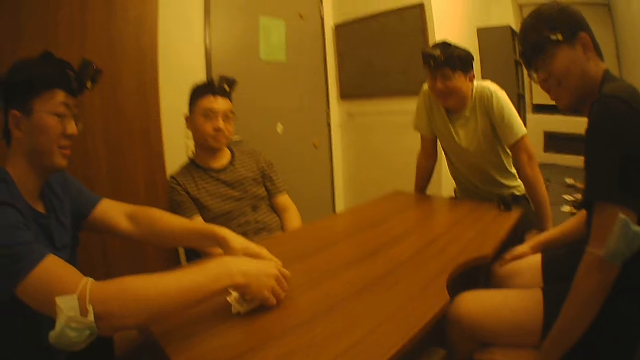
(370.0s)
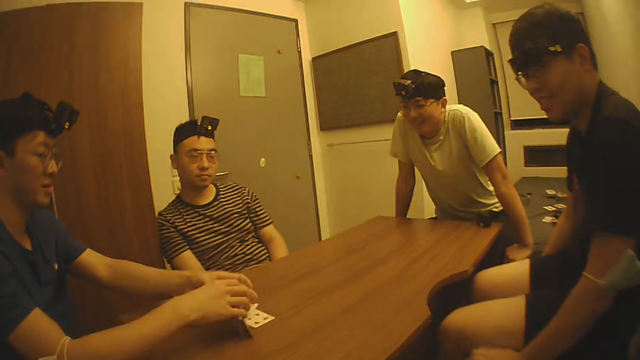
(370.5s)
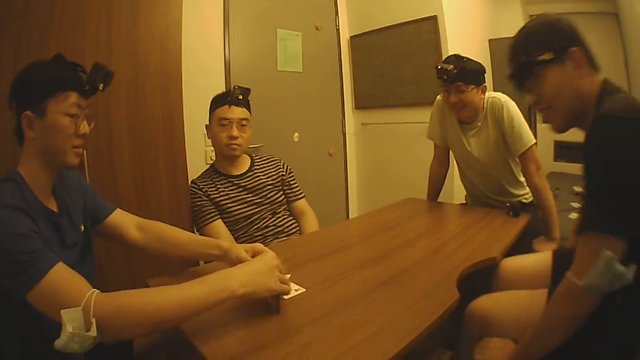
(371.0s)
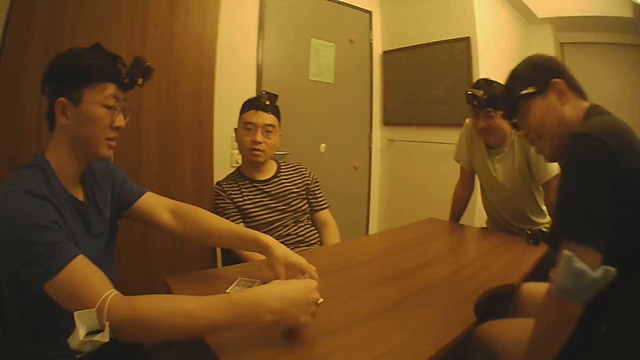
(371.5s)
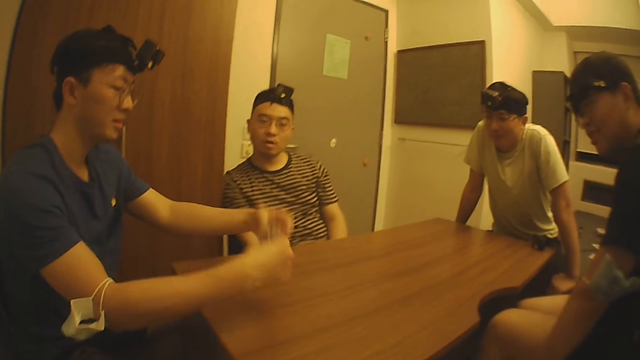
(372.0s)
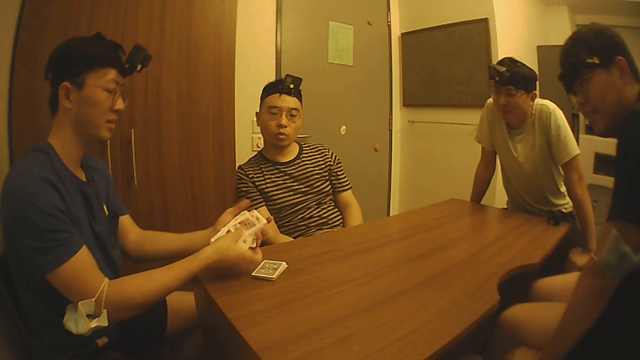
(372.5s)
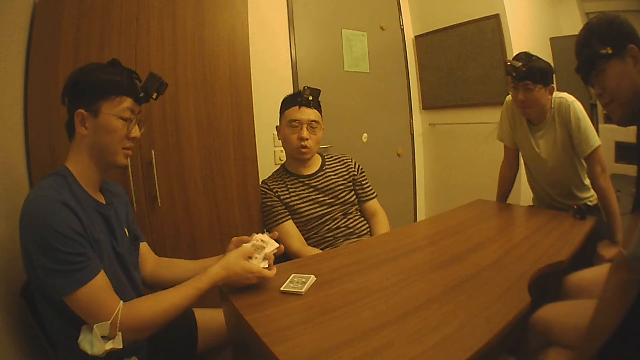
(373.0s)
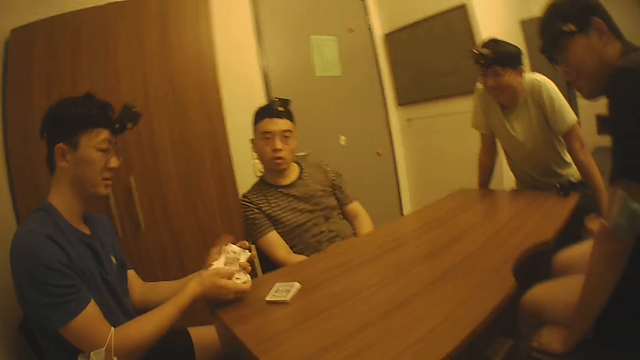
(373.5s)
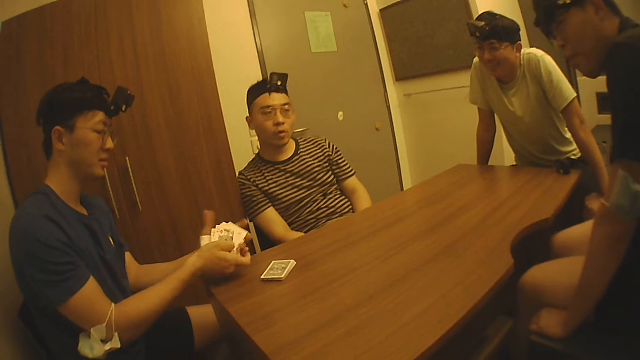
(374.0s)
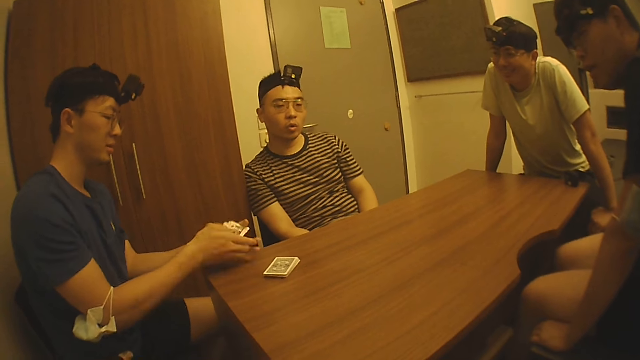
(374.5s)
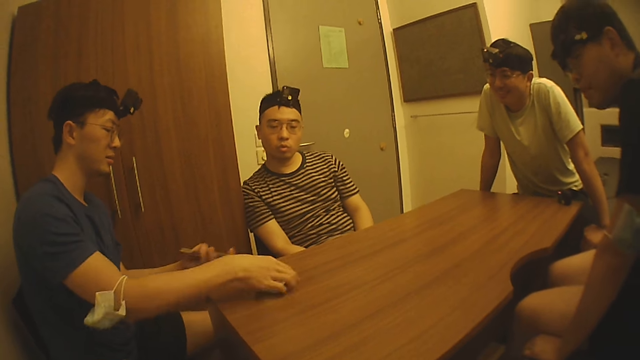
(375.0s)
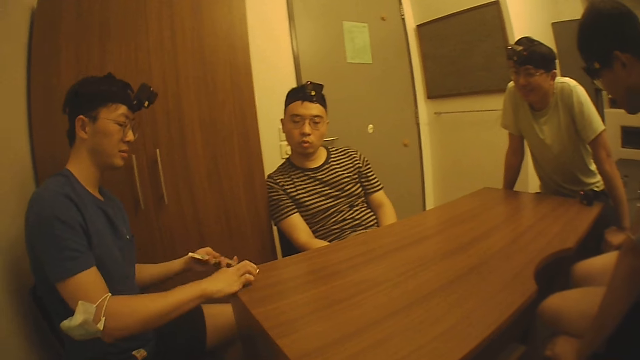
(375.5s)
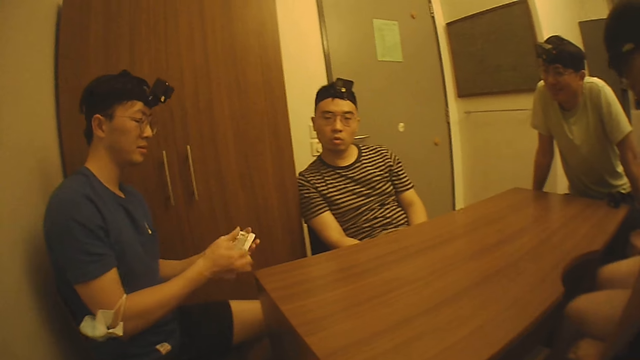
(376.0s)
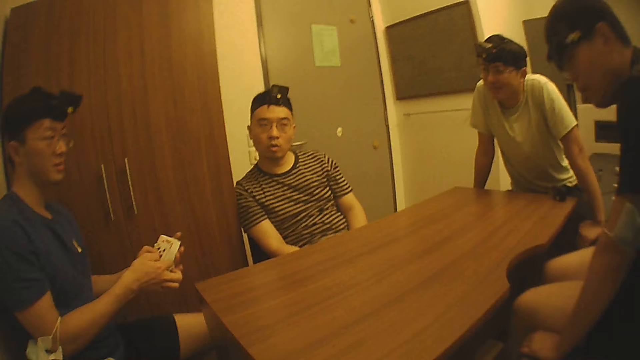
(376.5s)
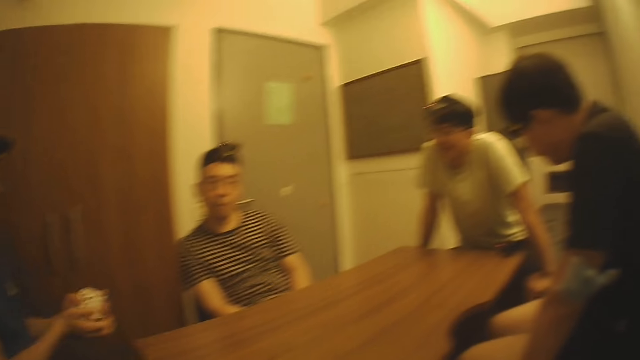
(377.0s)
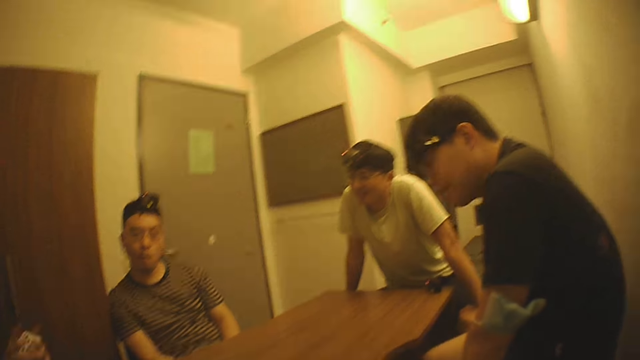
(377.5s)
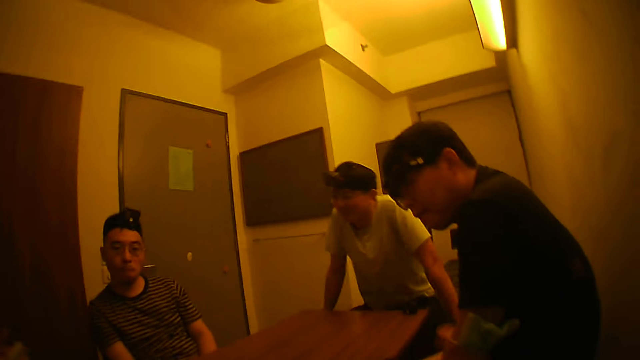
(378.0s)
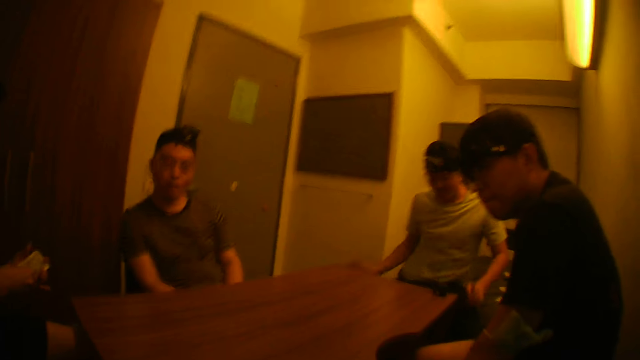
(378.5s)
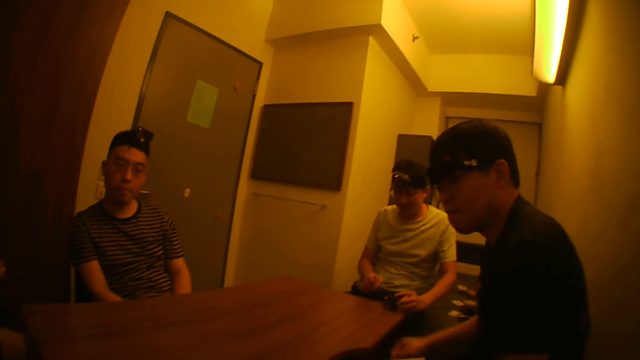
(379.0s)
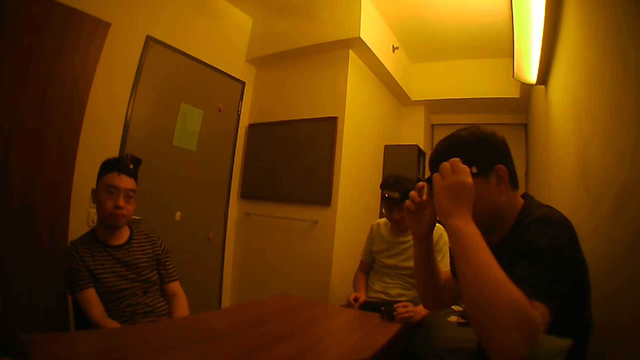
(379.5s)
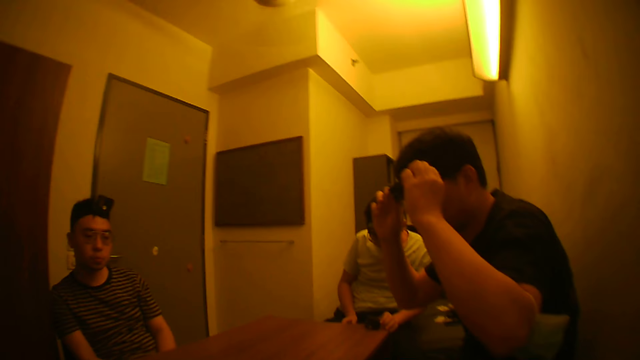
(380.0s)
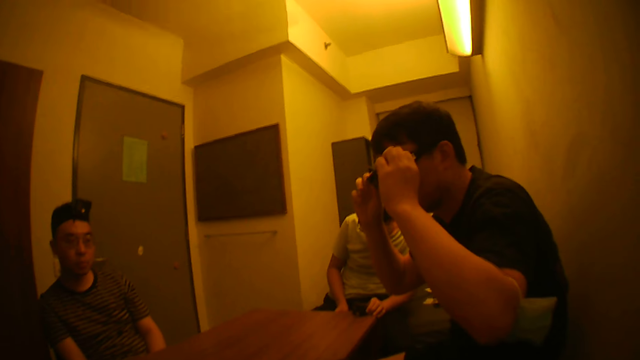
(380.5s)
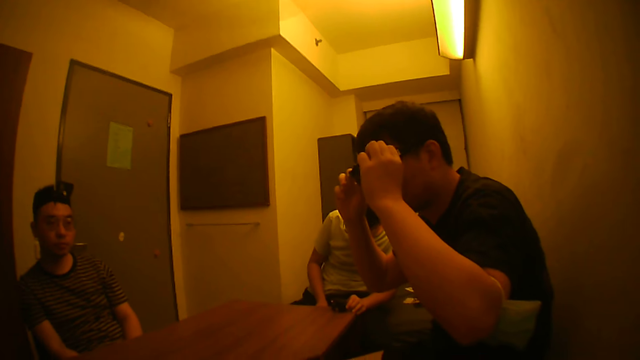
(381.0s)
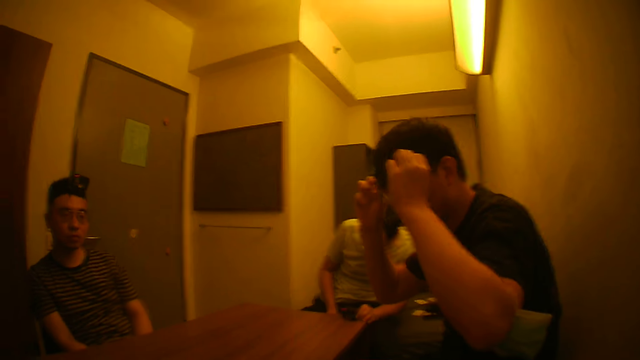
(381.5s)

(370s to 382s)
A man moves in the chair. The camera wearer picks a card on the table. Another man moves on the table. The camera wearer picks the cards, shuffles the cards, and picks a card. The first man sits on the chair. The other man aligns his spectacles. A man adjusts his head camera gear with his hands.

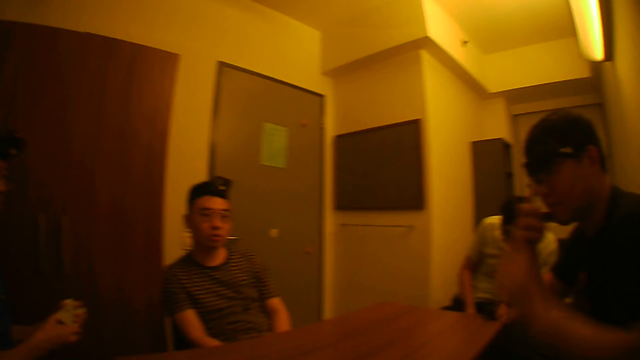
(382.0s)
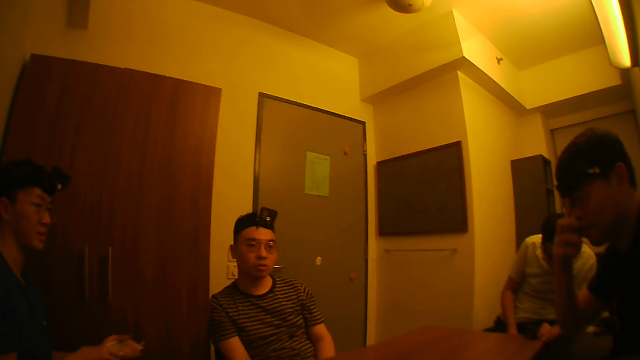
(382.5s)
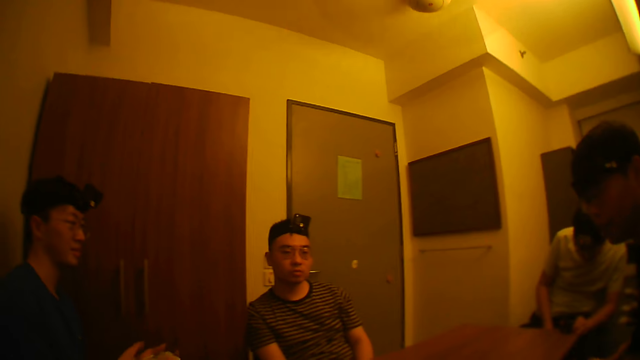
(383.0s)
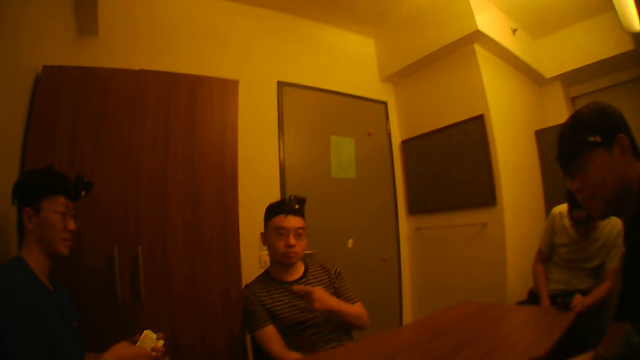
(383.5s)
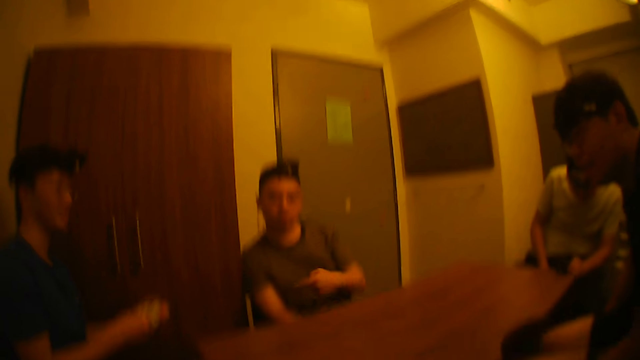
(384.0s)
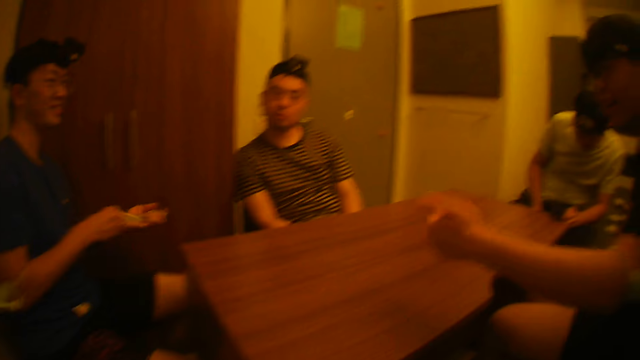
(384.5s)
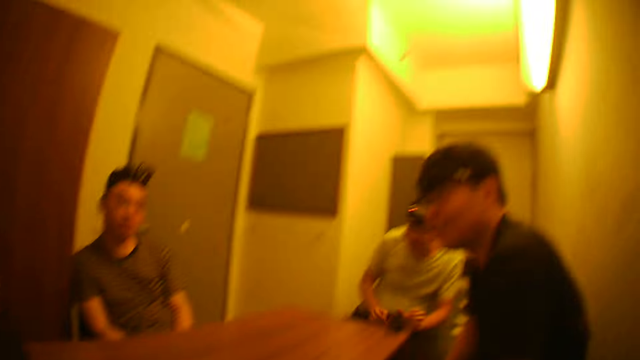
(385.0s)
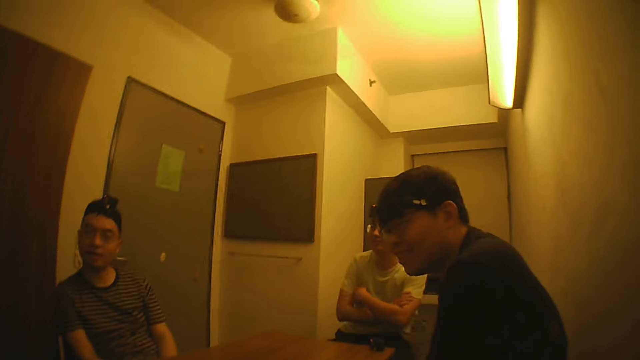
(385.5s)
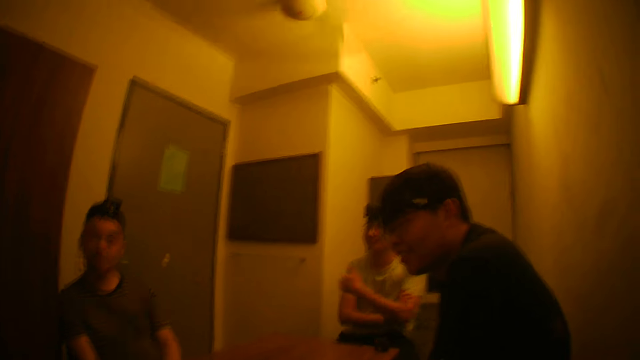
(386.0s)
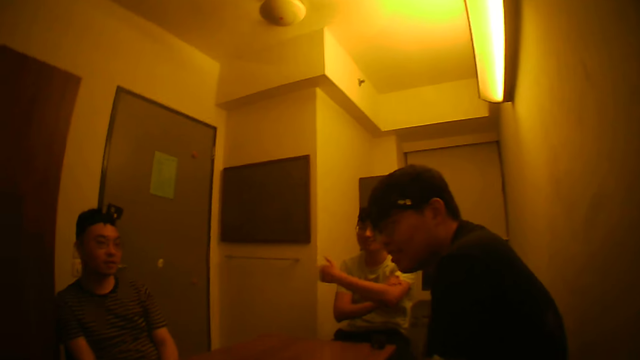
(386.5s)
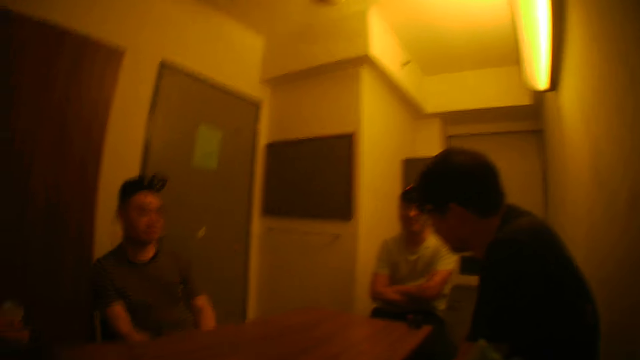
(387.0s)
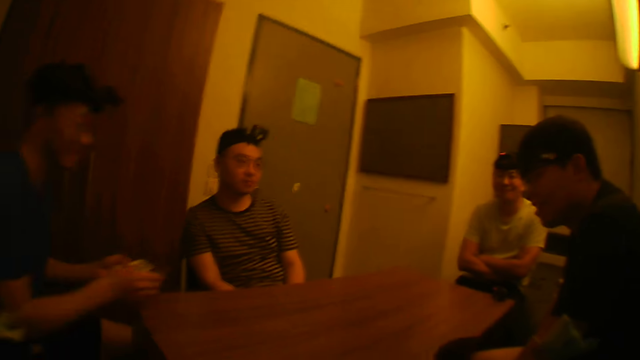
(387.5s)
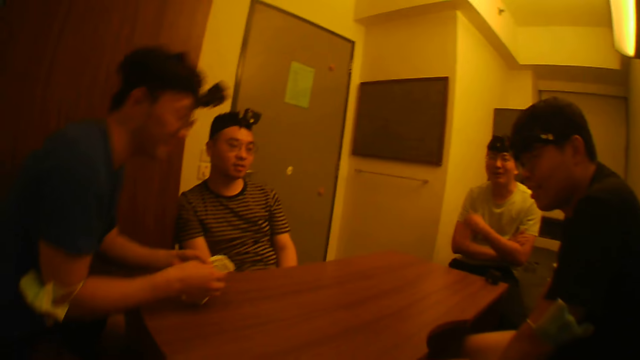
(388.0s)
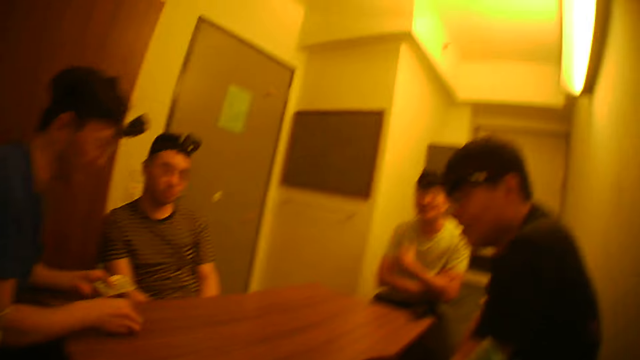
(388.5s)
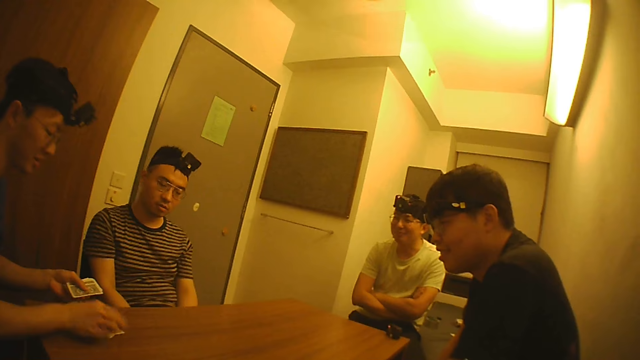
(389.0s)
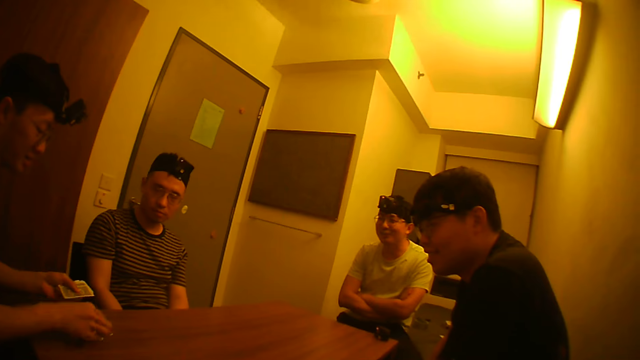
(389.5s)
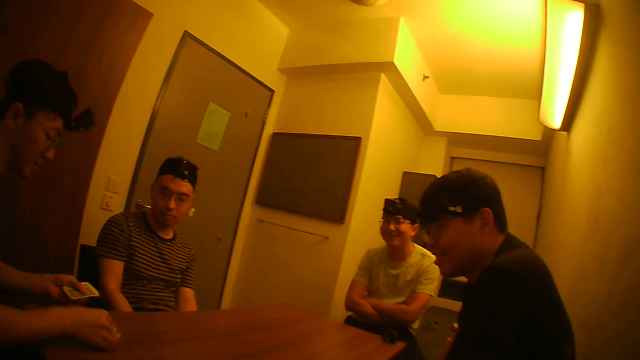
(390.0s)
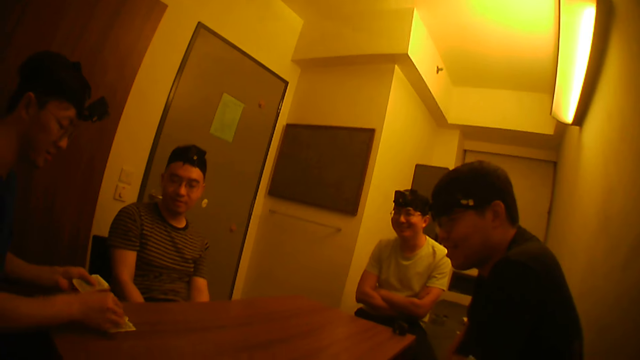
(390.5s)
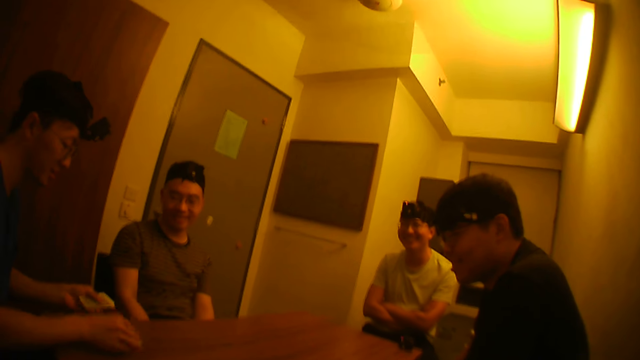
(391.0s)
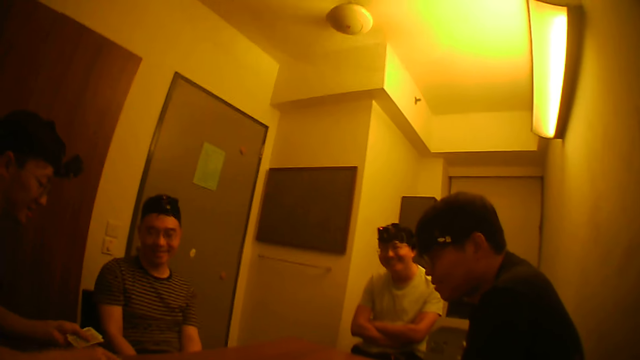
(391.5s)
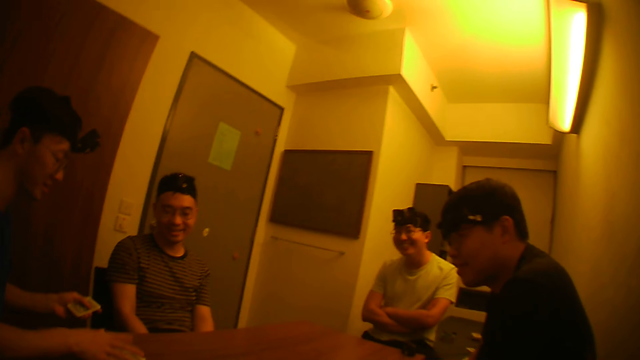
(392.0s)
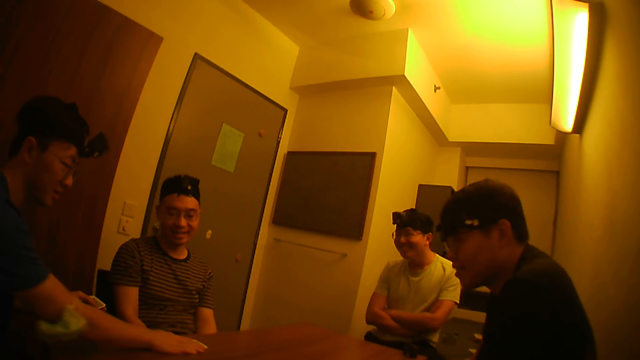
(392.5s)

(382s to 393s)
A man wears the spectacles. Another man shuffles the cards with his hands. The first man does something. The camera wearer points at another man. Another man moves his hands. Another man gestures with his right hand. The camera wearer stands up and places the cards on the table.
